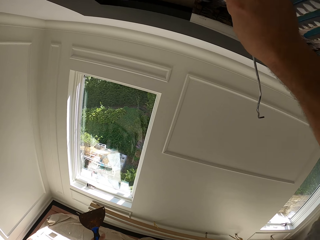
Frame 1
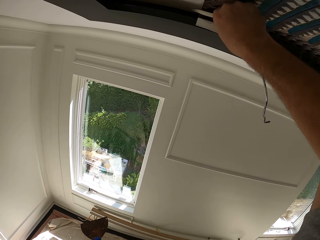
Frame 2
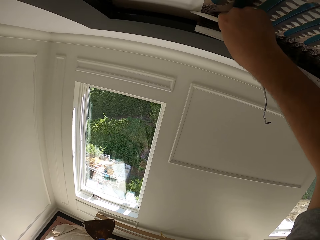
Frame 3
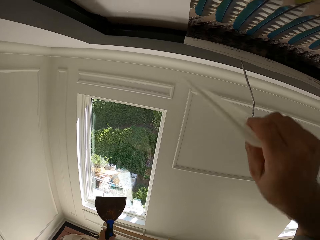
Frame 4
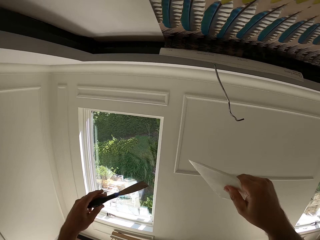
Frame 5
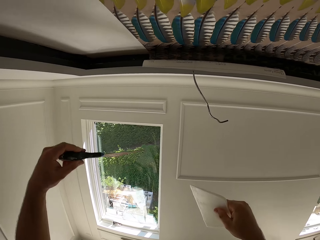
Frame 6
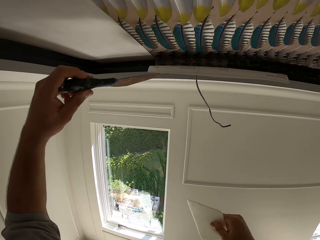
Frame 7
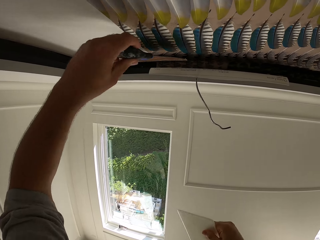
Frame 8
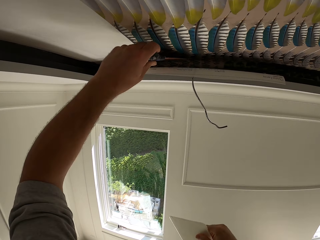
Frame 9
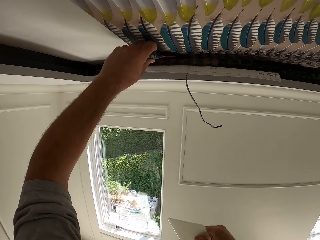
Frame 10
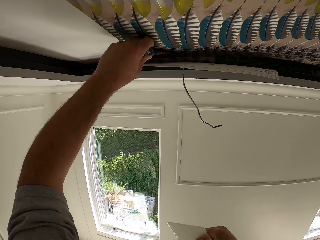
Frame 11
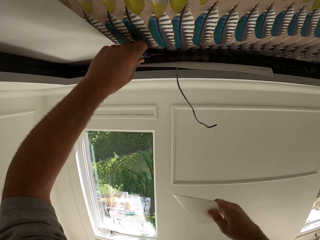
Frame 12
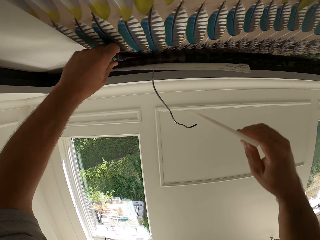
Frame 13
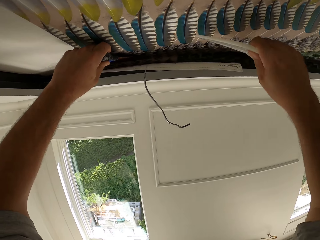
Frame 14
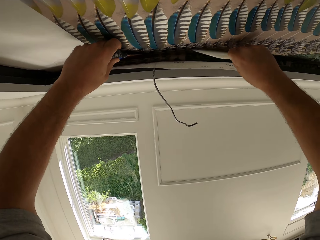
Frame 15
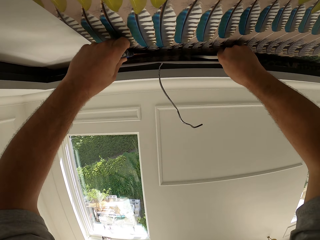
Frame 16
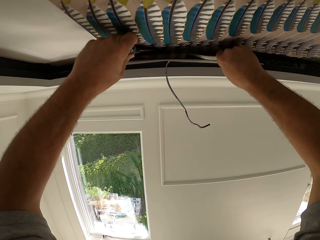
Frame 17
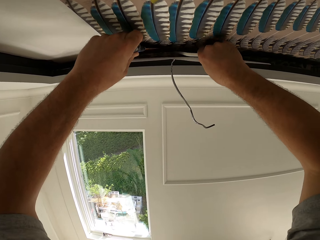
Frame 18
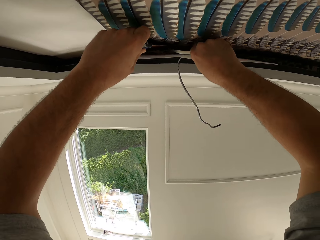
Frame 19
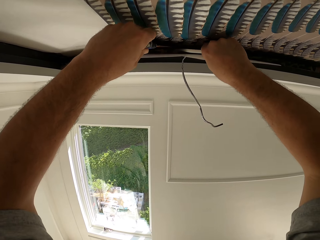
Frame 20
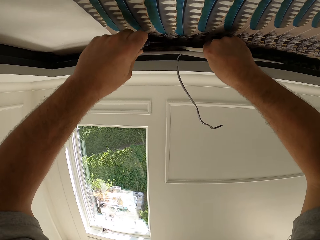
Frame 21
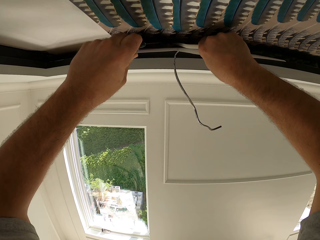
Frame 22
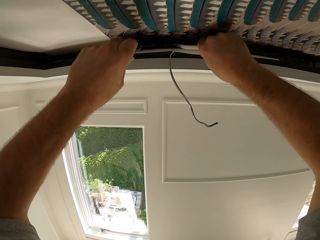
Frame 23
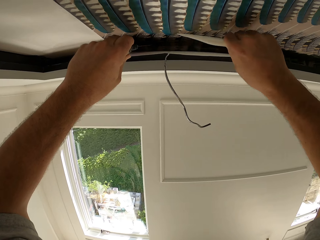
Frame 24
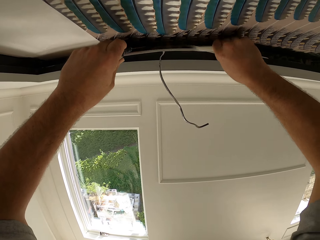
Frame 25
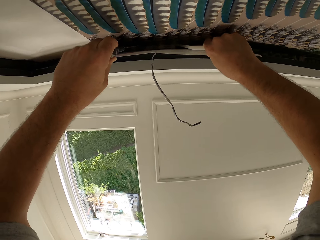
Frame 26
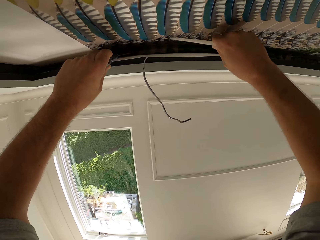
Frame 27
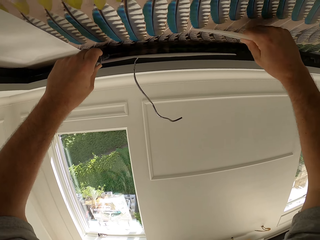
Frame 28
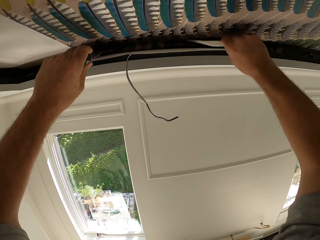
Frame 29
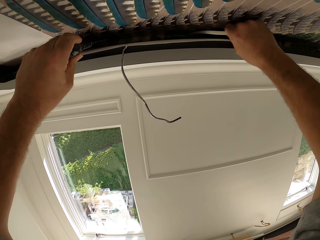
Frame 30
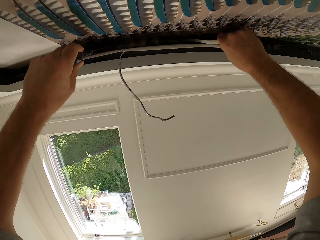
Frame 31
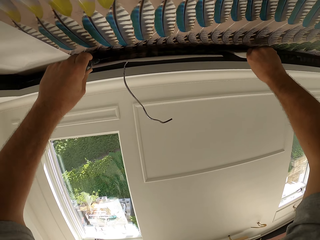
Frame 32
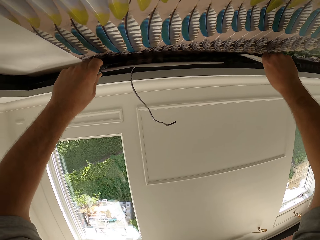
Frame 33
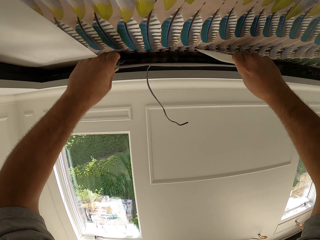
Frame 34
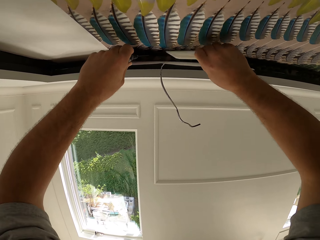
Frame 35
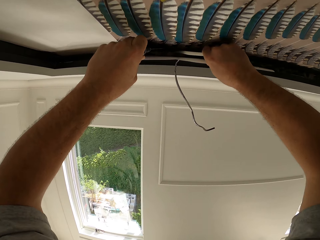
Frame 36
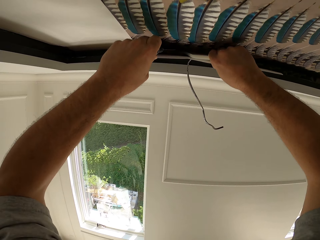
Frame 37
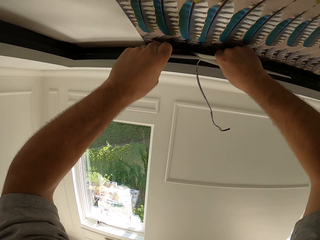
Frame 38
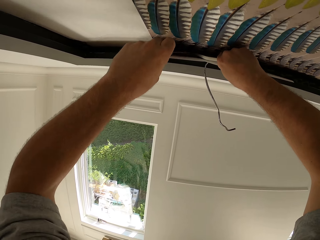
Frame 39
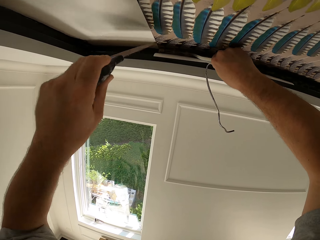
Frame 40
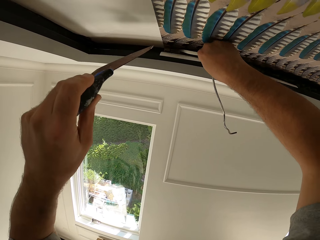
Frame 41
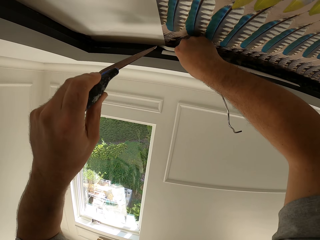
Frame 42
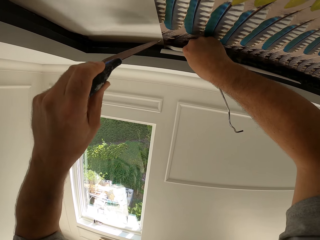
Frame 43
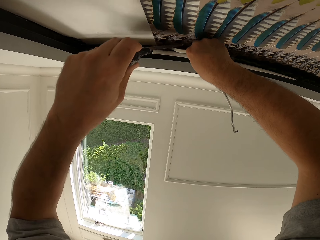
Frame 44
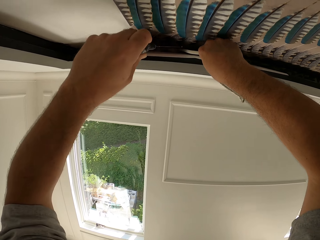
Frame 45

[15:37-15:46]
The camera wearer holds a point of the ceiling with a wall scraper. They align a corner of the ceiling.

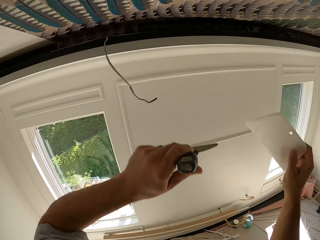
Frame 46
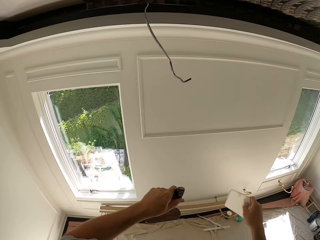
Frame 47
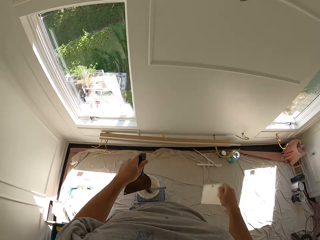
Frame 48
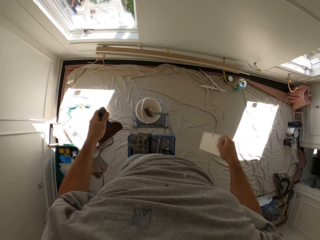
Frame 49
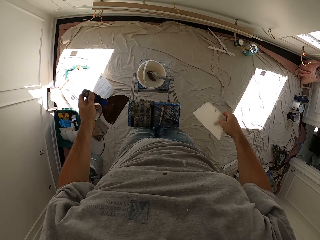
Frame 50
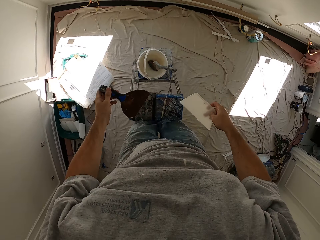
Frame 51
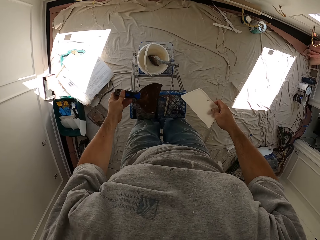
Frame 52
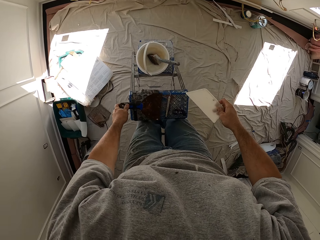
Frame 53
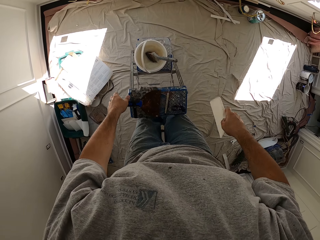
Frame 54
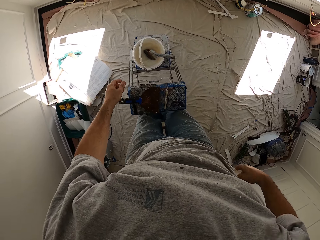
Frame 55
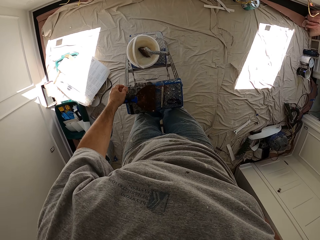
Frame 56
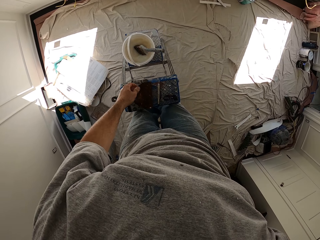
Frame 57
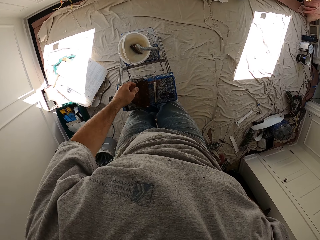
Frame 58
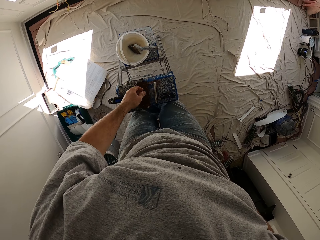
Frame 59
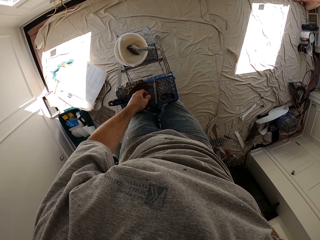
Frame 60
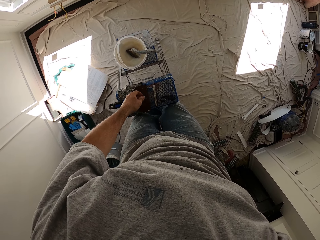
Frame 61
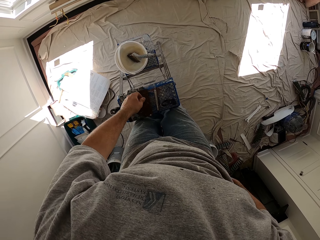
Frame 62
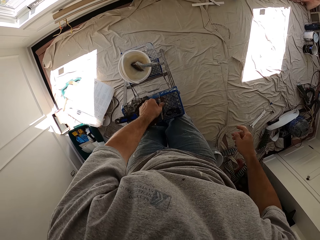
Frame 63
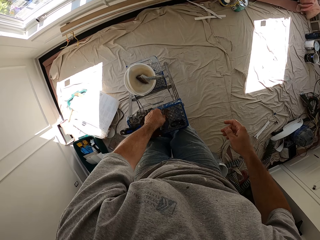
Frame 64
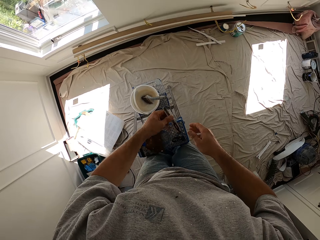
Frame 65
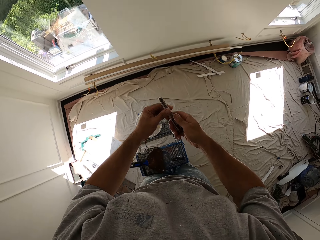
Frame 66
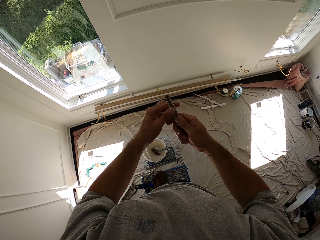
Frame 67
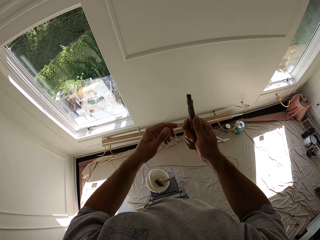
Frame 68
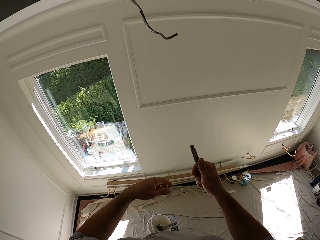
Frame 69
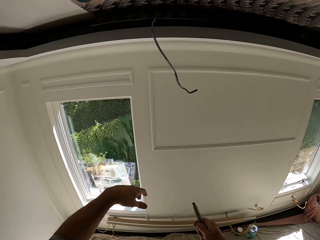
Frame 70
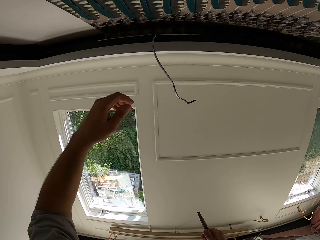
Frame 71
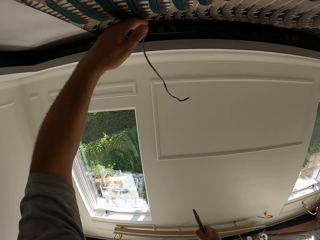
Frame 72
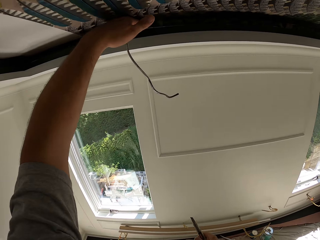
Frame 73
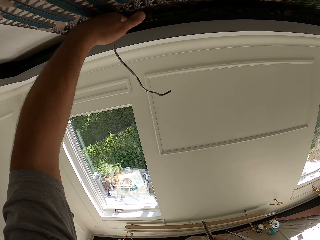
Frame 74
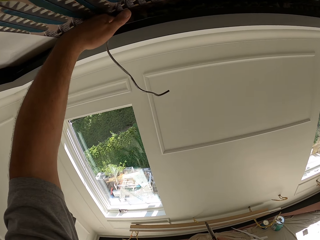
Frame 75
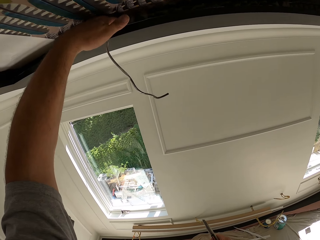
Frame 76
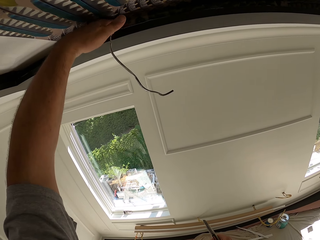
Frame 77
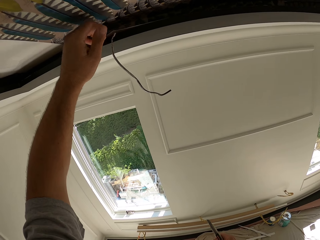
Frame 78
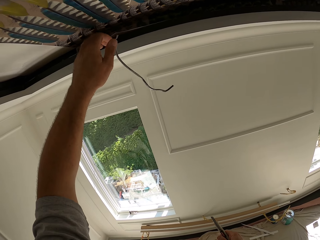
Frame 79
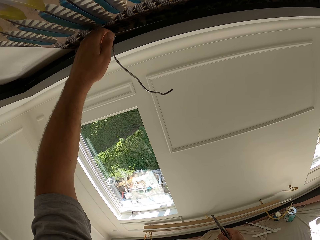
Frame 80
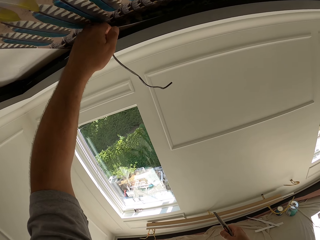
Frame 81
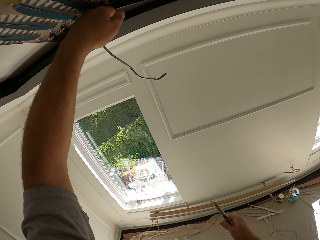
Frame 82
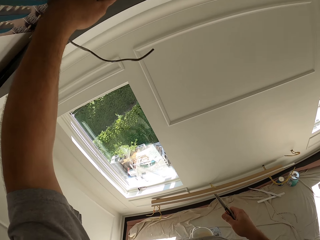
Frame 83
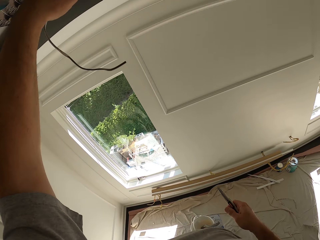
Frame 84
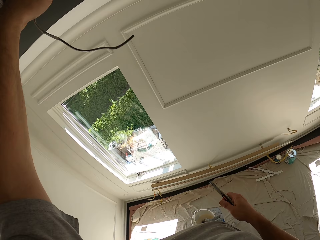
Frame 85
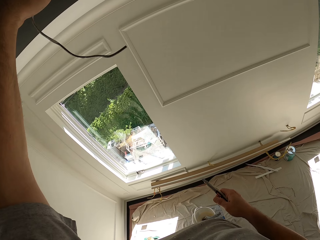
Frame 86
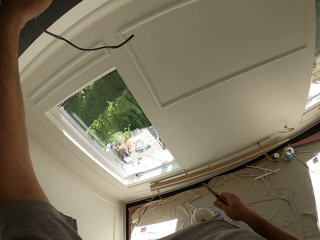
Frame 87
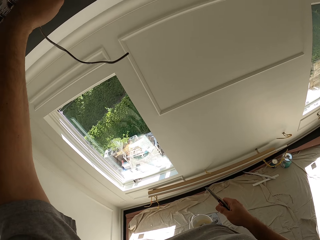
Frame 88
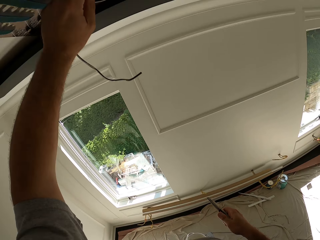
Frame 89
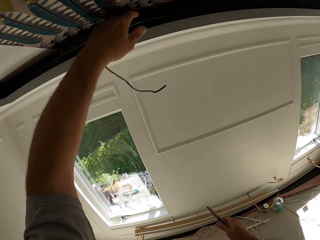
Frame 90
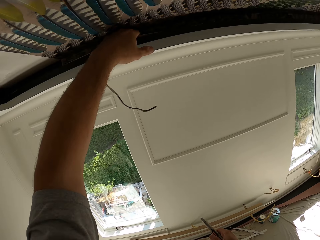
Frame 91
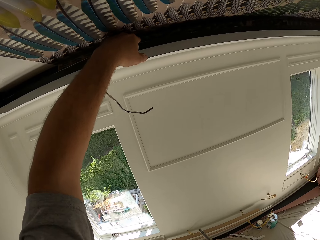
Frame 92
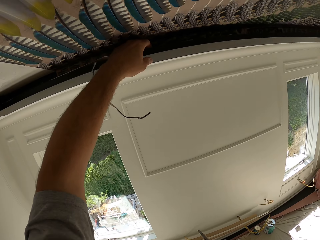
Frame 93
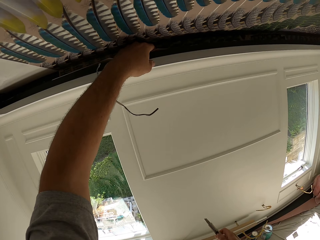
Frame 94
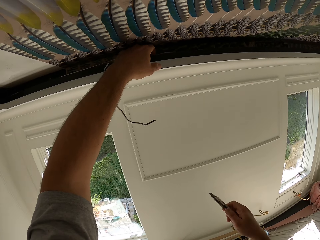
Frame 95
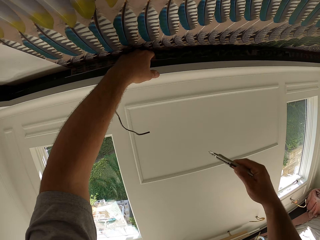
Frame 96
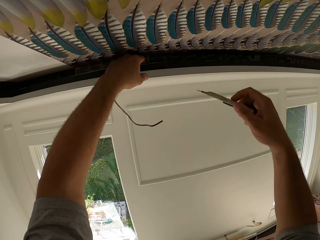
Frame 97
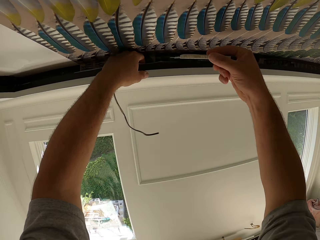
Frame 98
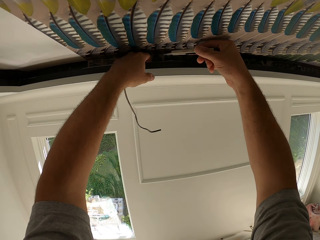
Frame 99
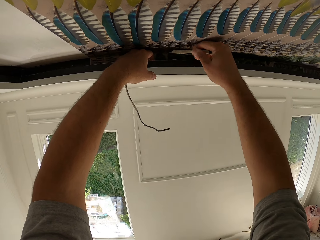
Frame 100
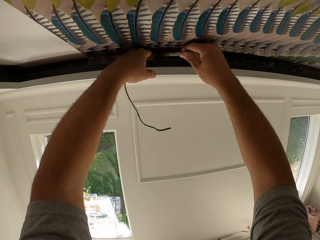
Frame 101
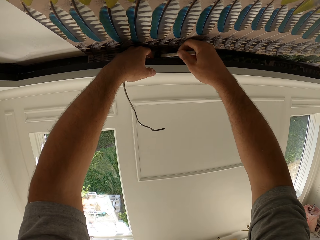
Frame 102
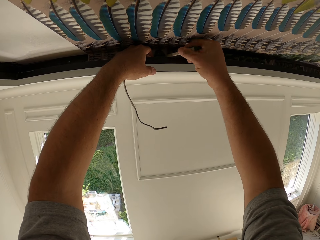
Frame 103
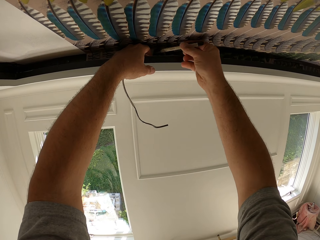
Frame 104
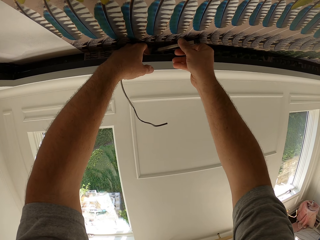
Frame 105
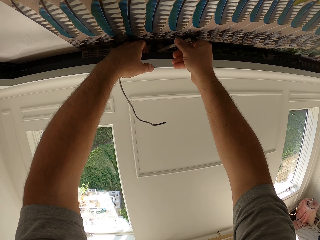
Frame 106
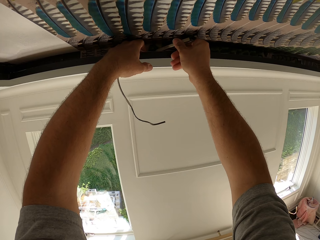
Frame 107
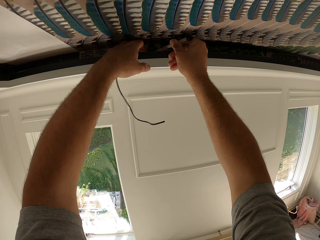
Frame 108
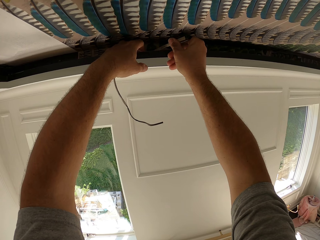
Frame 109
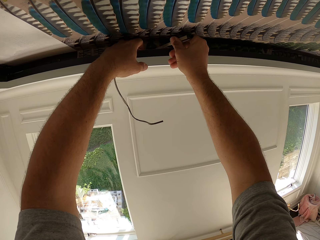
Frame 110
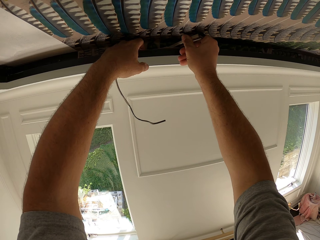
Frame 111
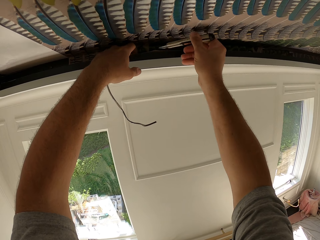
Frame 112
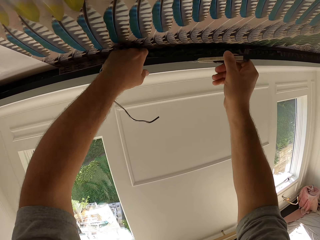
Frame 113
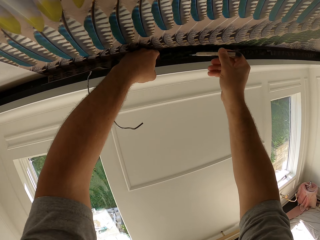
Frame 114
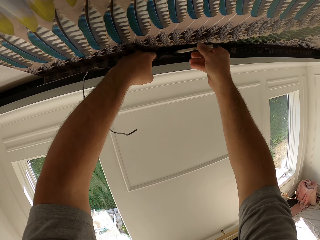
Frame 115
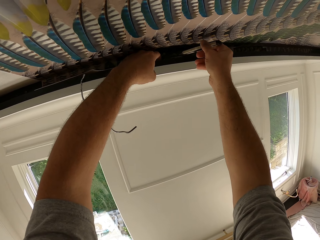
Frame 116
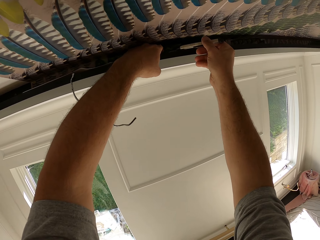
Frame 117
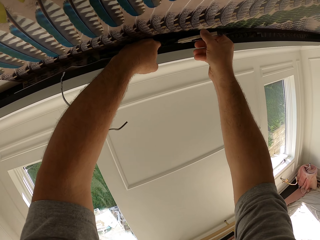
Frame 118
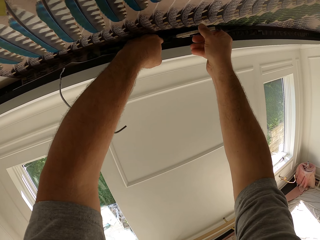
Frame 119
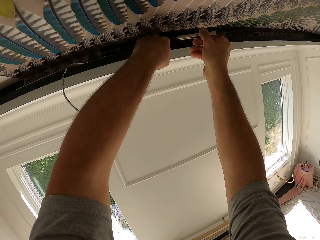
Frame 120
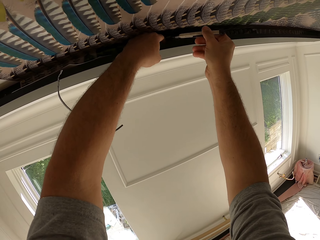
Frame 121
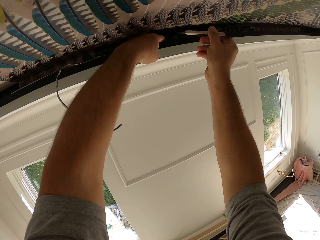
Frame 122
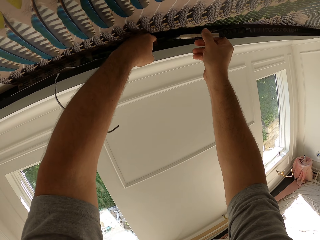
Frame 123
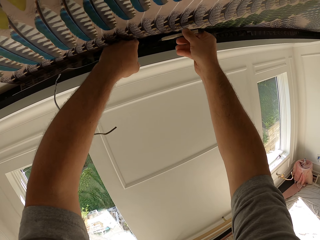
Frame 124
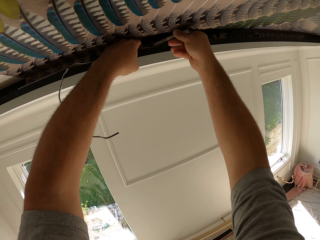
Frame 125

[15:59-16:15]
The camera wearer puts the wall scraper on the stand. He puts the wallpaper smoother in his pocket. He grabs a chisel or knife from the stand. He touches a corner of the ceiling. He cuts the wallpaper with the knife. He aligns a portion of the ceiling with the chisel.
